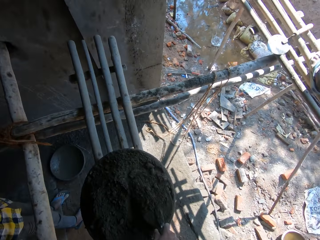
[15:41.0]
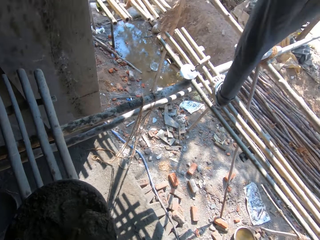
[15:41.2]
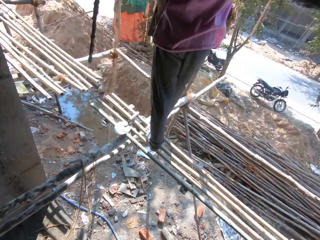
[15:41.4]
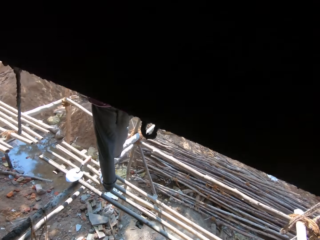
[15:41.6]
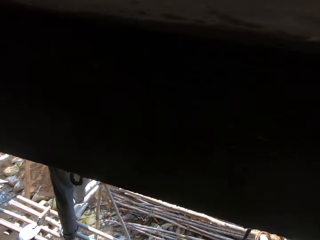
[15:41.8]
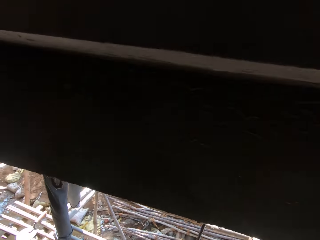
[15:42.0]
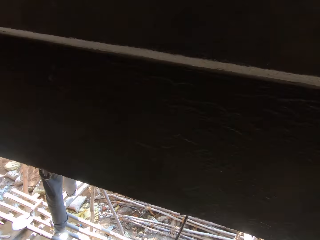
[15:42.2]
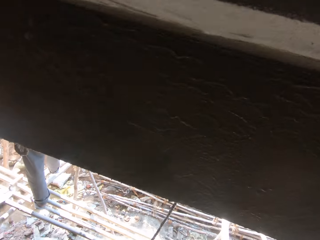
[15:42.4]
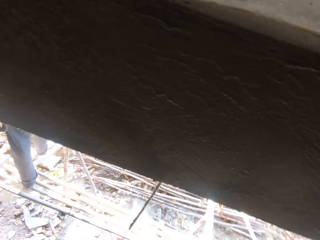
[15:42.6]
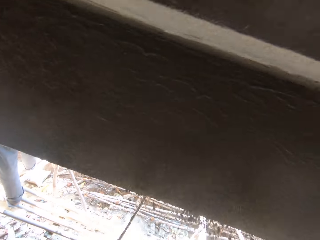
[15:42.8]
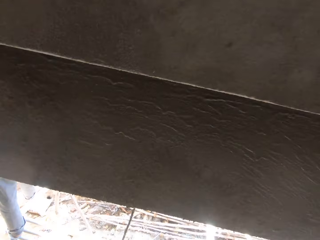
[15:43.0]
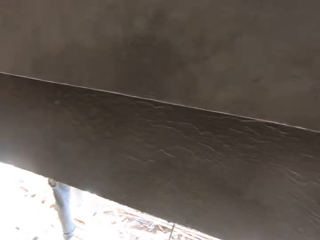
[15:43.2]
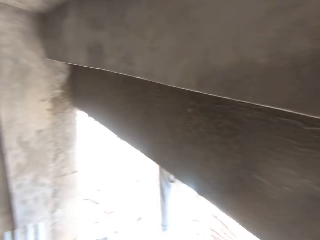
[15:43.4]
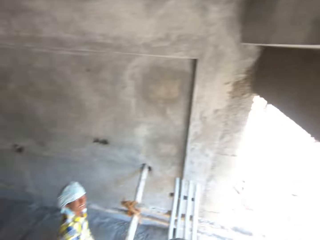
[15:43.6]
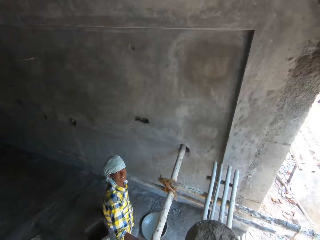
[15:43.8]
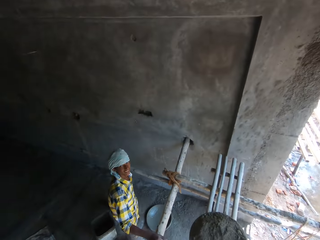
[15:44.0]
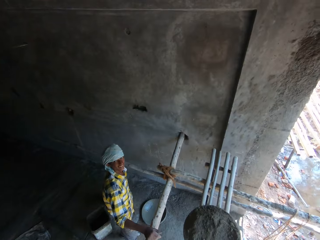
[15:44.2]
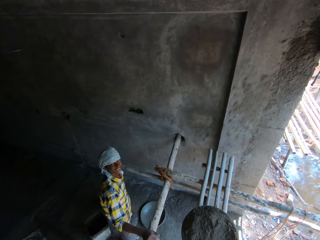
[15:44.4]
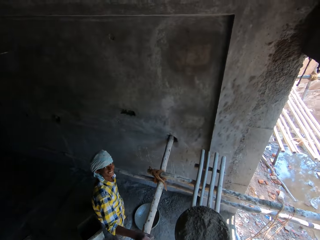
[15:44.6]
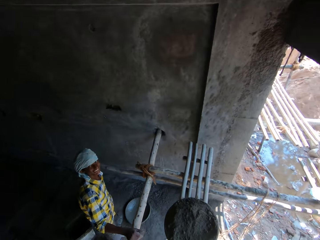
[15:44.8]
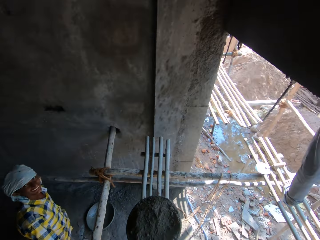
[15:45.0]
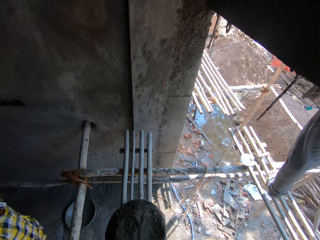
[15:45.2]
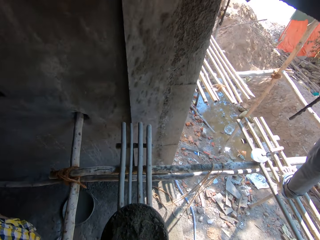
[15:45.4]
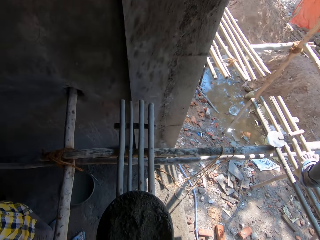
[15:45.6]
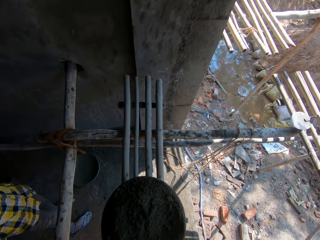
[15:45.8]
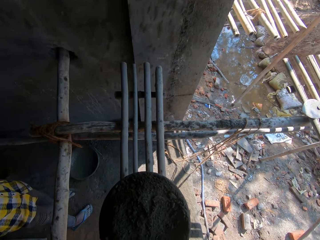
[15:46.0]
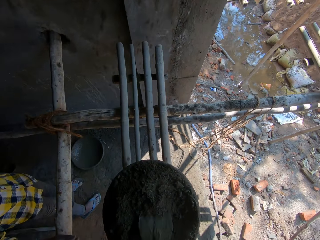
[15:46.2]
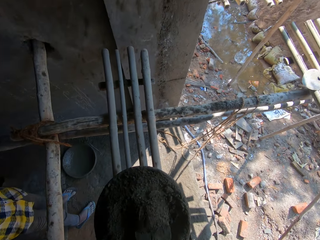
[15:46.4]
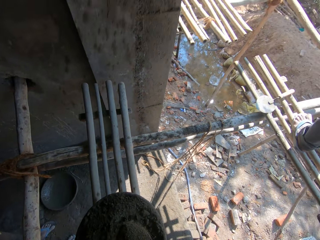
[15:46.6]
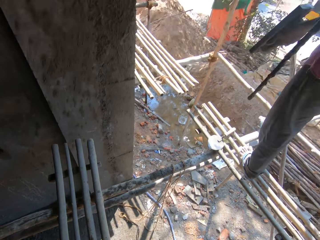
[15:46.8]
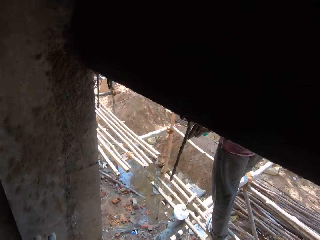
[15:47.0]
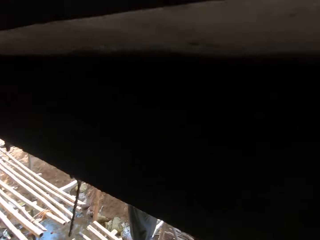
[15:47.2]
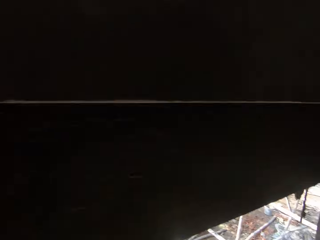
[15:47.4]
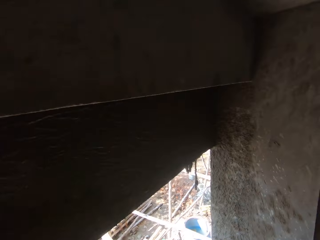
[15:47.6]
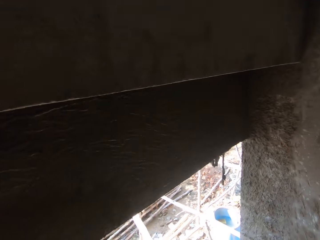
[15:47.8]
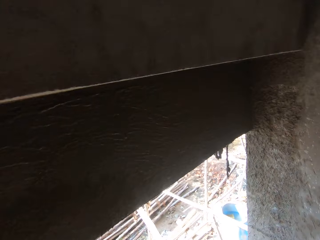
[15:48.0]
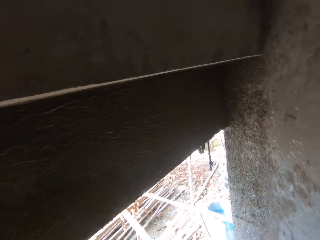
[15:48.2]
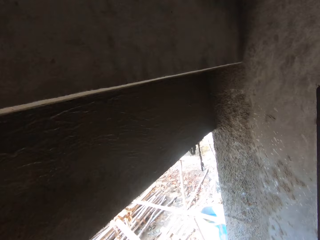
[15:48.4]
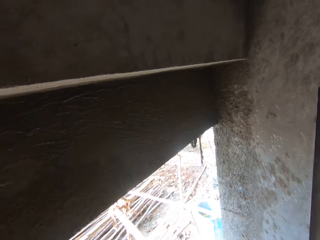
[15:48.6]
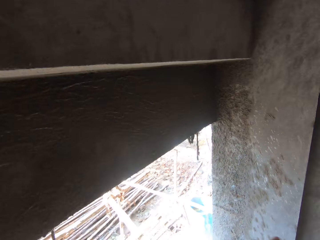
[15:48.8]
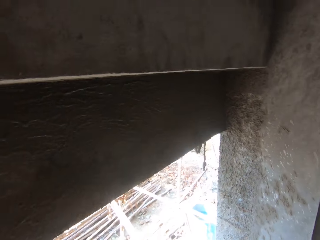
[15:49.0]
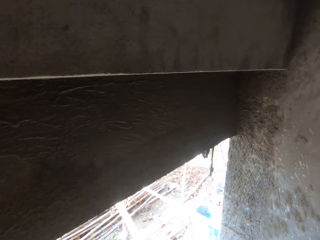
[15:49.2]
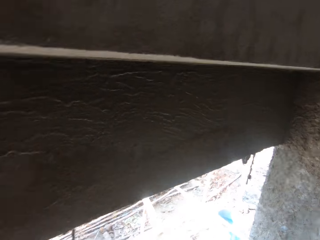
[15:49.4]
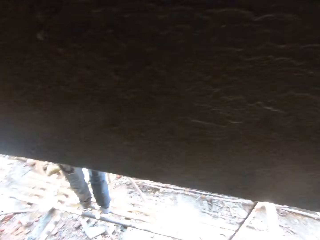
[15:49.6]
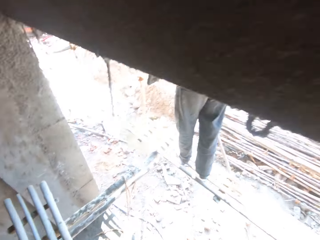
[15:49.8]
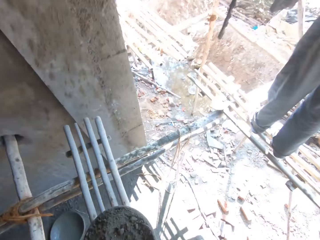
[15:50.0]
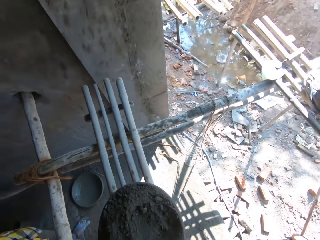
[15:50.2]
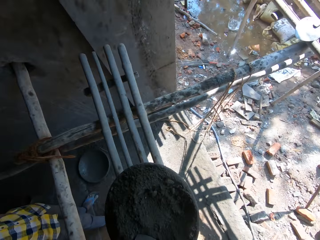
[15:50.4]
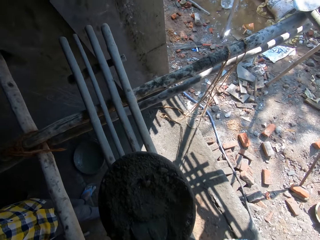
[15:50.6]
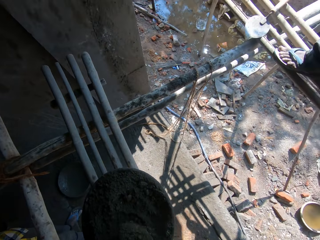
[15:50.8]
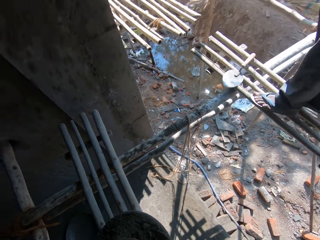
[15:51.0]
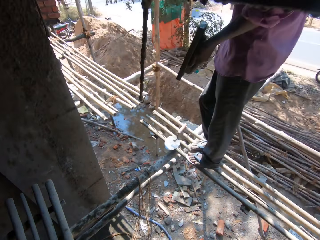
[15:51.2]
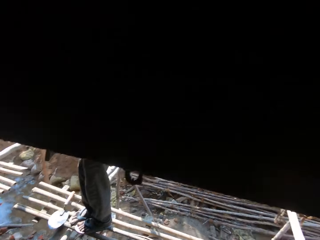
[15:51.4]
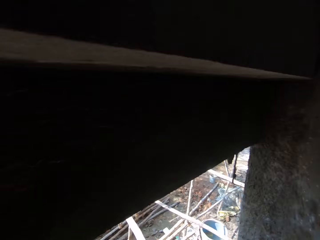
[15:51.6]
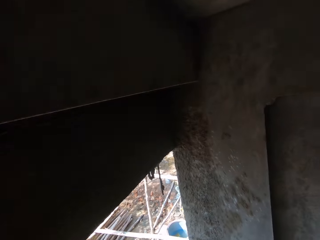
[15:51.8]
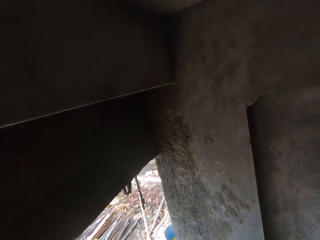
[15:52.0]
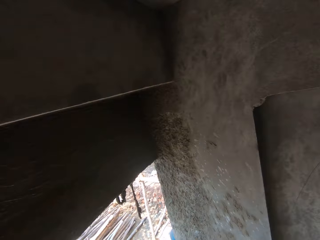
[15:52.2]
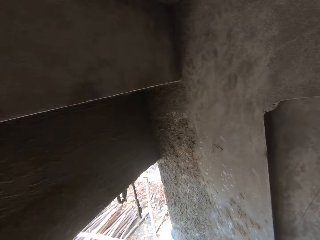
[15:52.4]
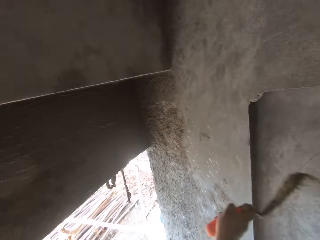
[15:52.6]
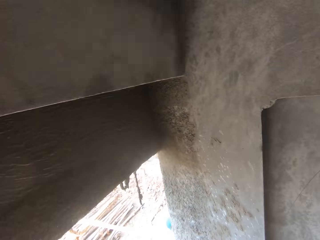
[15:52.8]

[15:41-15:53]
The camera wearer scoops mortar. They put the mortar on the bricks. They scoop the mortar. They put the mortar on the bricks. They scoop the mortar.

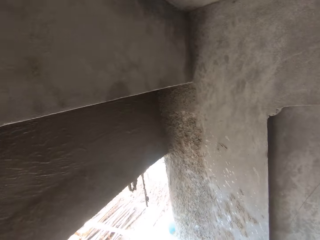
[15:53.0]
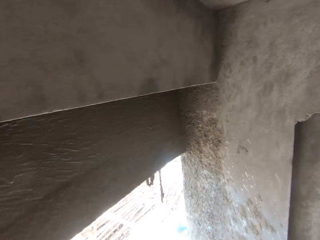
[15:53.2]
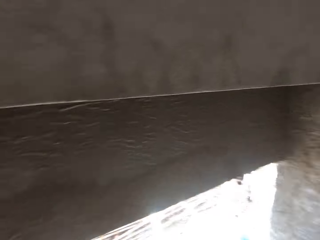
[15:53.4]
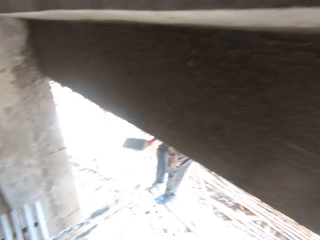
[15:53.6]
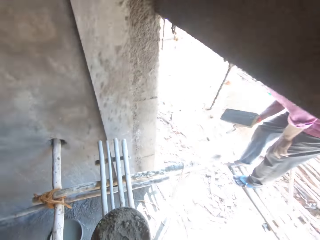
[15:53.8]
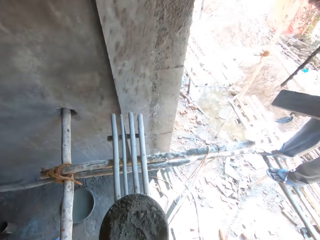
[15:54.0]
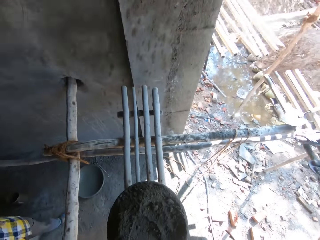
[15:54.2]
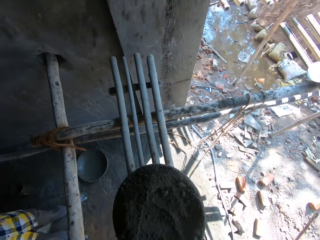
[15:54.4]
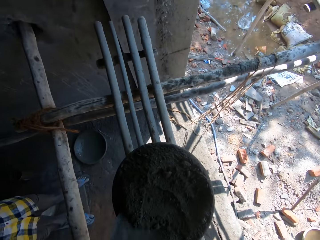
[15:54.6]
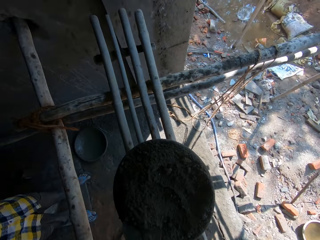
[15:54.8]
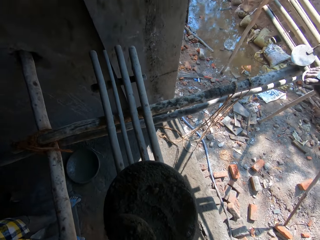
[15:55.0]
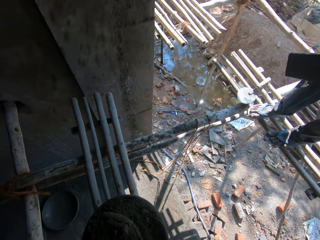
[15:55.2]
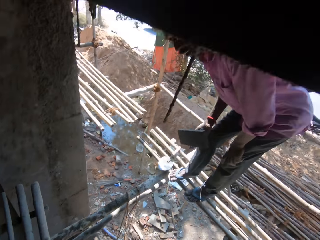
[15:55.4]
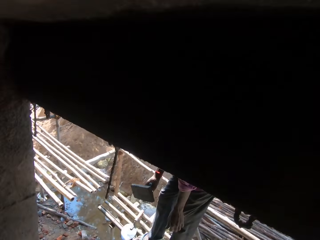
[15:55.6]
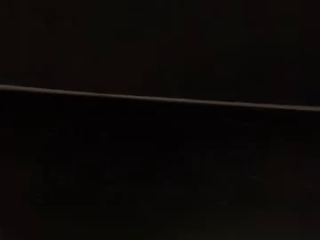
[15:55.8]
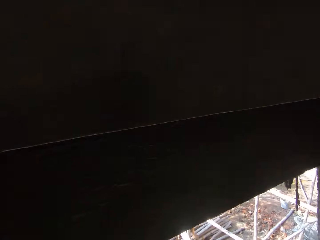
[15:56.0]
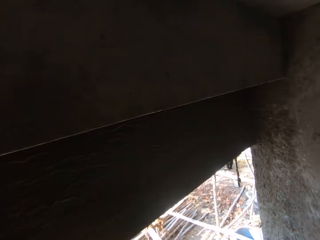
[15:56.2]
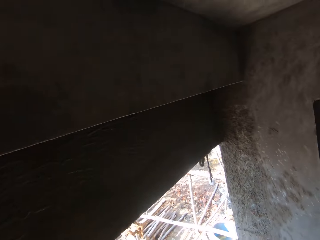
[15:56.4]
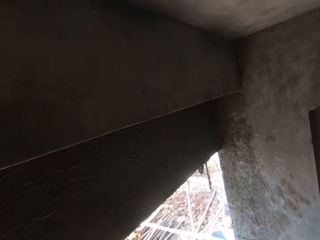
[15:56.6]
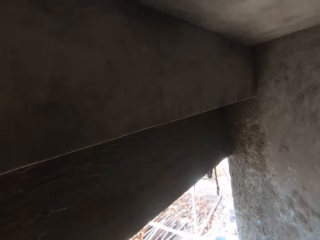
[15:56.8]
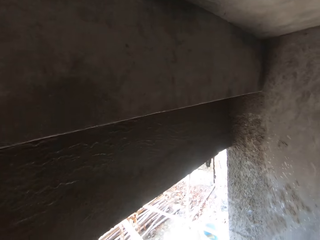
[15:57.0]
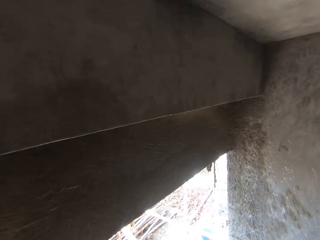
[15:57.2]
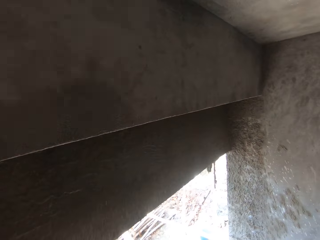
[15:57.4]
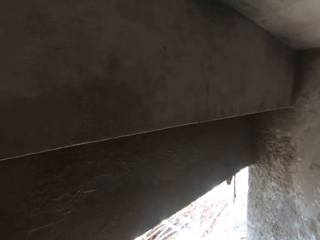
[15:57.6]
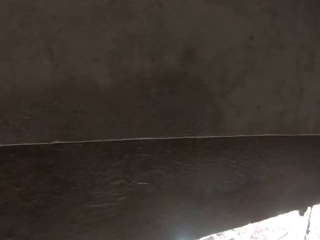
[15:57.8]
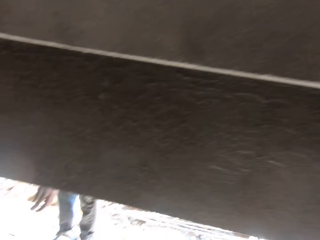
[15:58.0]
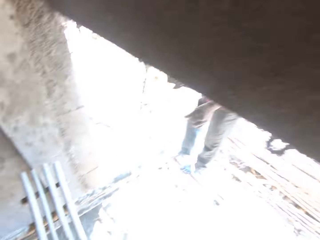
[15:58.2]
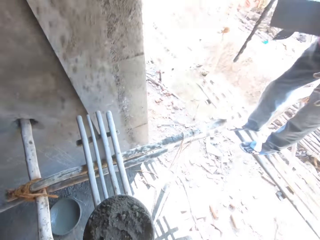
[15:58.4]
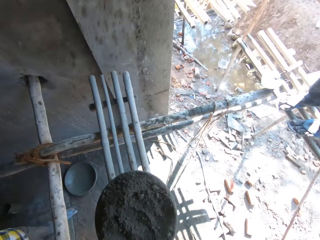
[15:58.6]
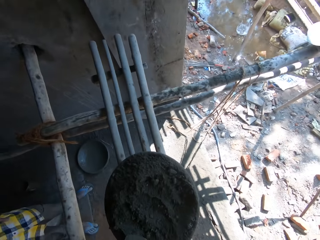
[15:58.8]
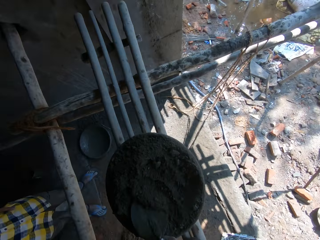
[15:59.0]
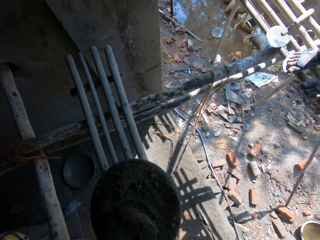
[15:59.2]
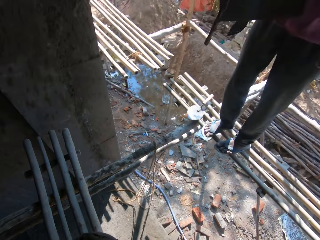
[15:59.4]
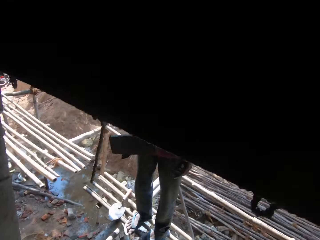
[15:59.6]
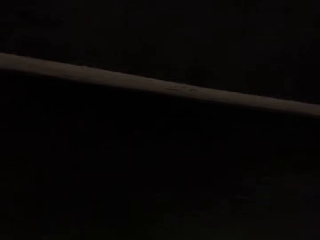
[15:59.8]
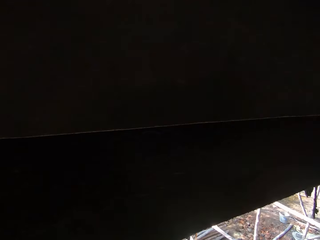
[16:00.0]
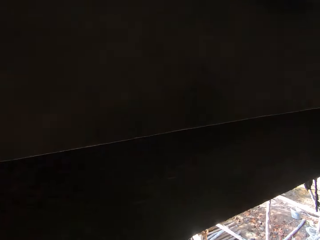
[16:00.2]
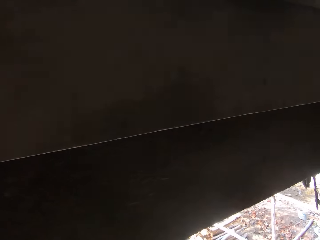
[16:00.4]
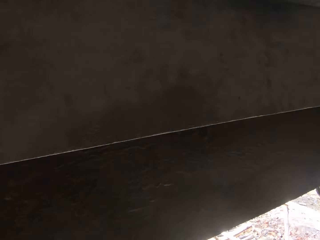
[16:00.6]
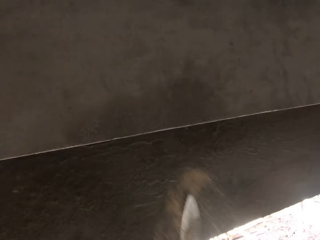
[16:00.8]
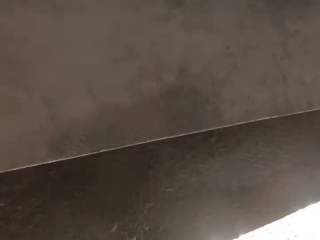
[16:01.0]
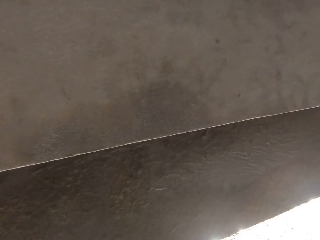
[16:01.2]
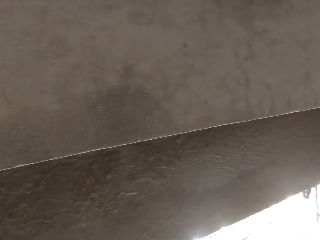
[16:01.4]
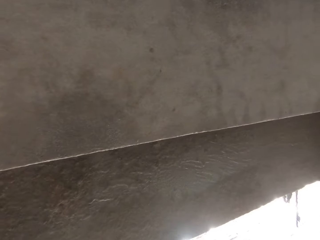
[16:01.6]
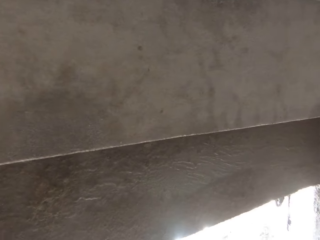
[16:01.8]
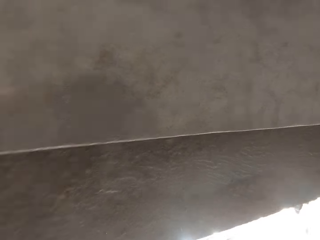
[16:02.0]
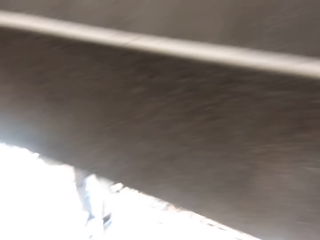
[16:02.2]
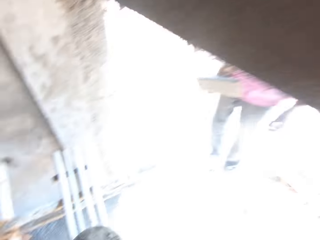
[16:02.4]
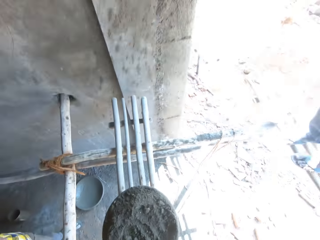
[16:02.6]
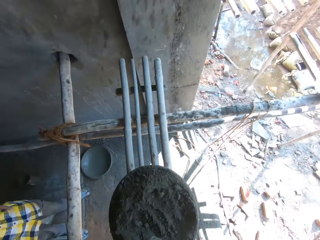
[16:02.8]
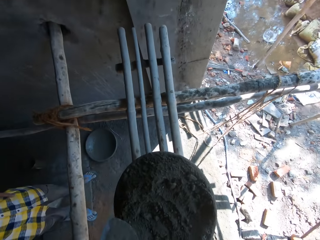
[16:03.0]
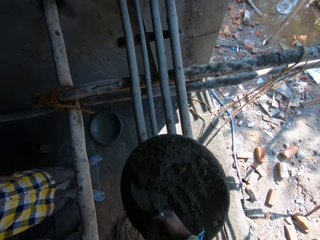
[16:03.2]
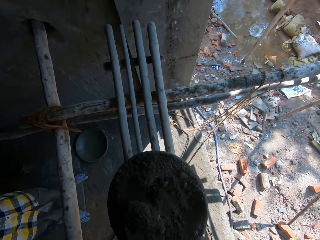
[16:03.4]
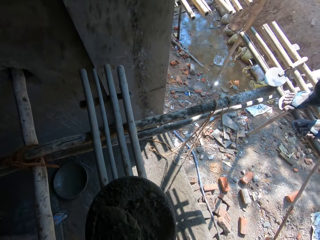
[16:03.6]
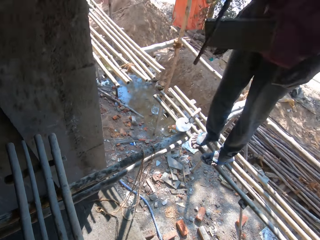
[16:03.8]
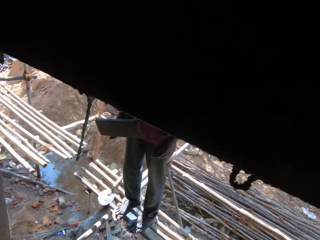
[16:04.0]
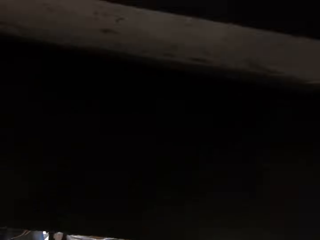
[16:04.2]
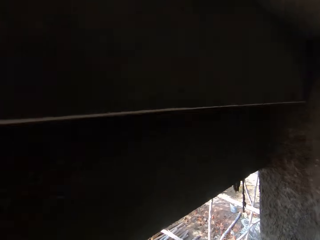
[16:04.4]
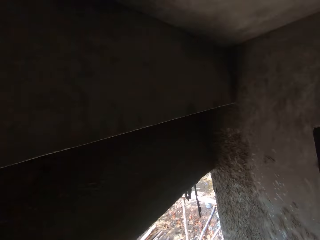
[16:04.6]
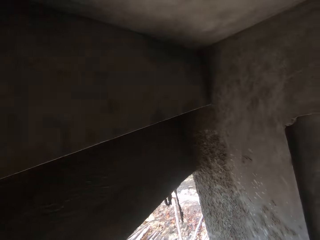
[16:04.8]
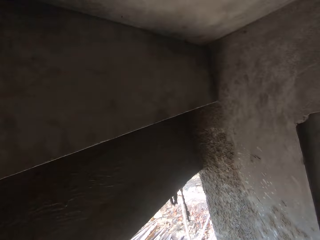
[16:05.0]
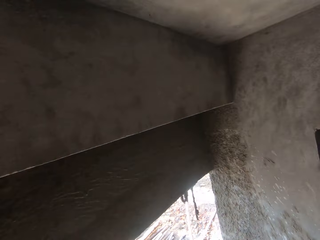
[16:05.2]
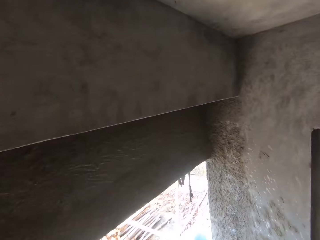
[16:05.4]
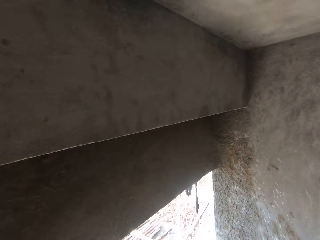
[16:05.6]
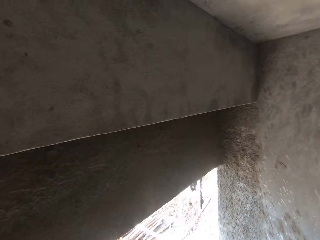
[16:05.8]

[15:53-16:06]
The camera wearer puts mortar on the bricks. They scoop the mortar. They put the mortar on the bricks. They scoop the mortar. They put the mortar on the bricks. They scoop the mortar.
